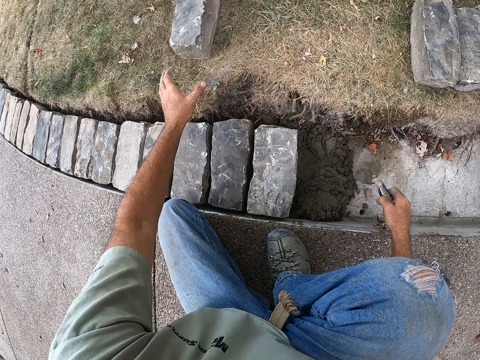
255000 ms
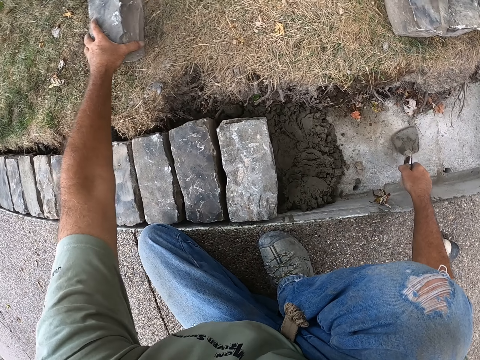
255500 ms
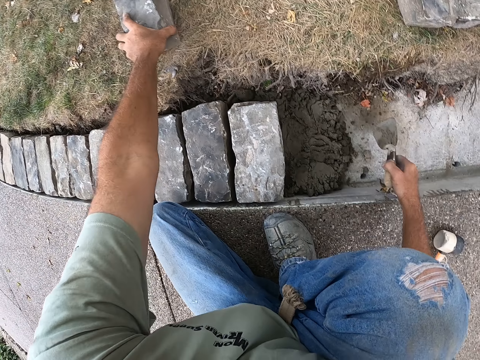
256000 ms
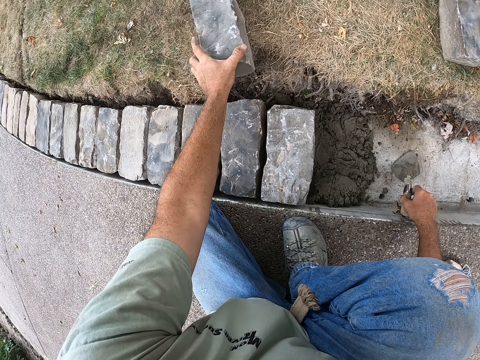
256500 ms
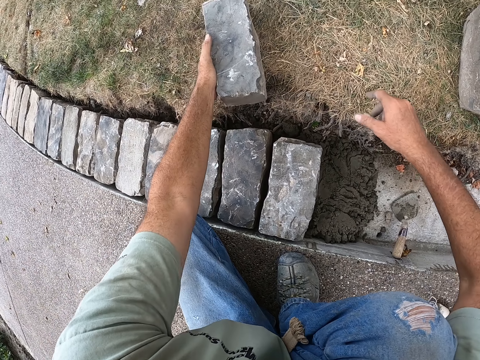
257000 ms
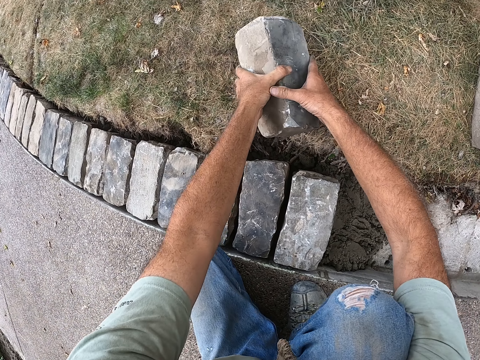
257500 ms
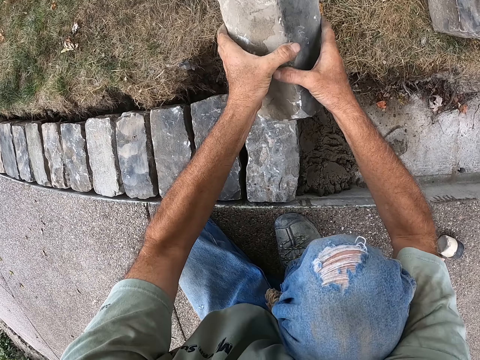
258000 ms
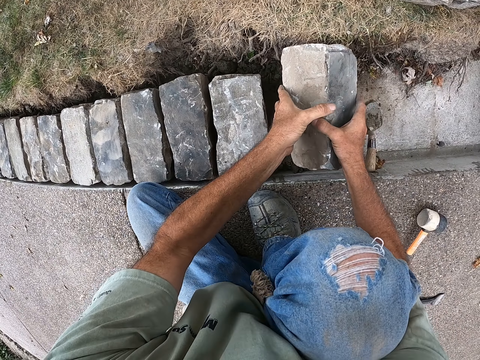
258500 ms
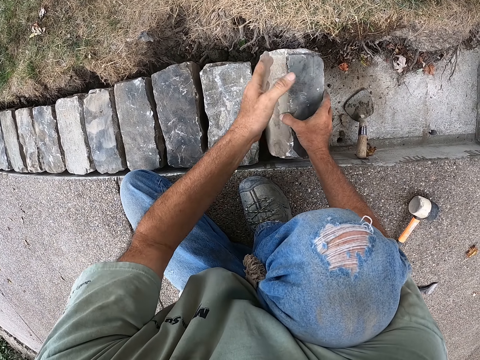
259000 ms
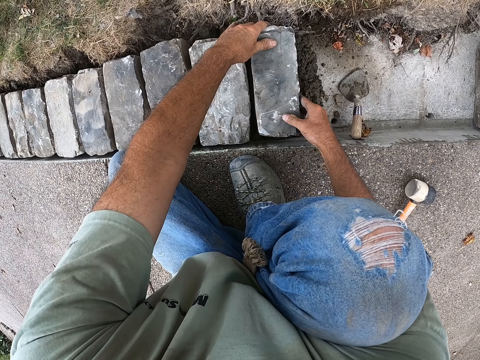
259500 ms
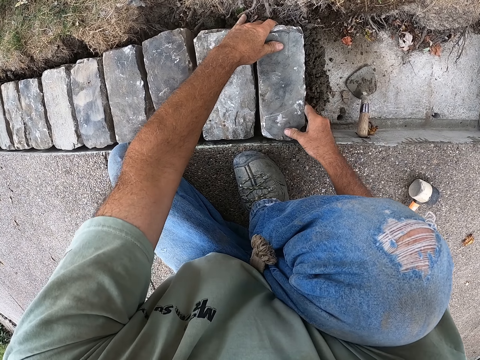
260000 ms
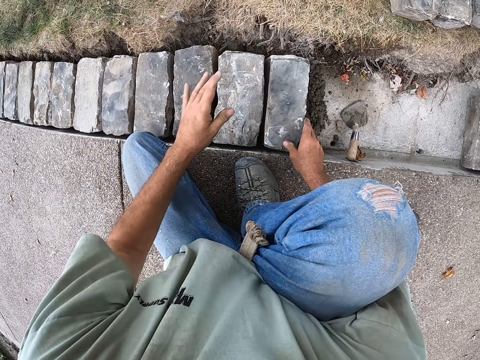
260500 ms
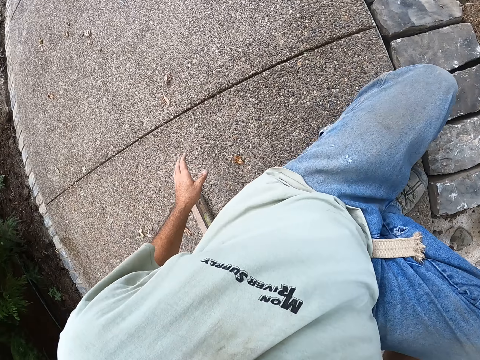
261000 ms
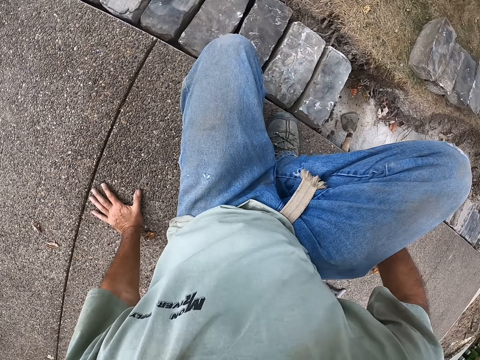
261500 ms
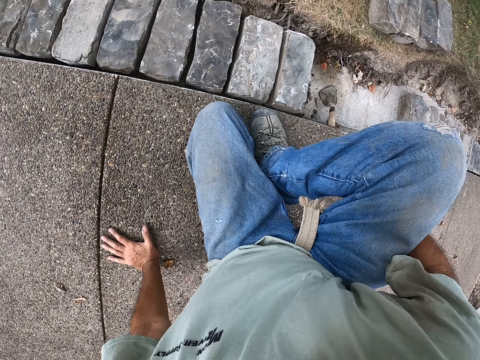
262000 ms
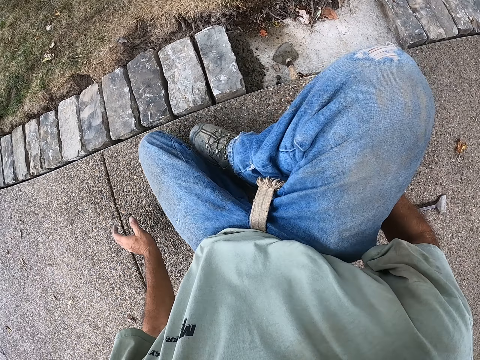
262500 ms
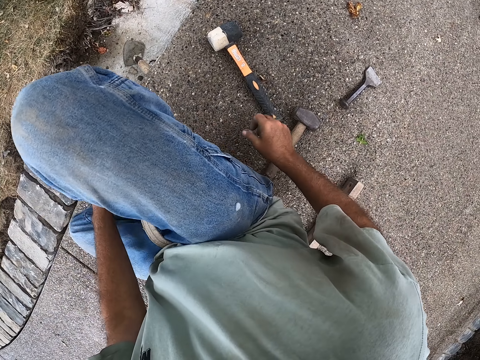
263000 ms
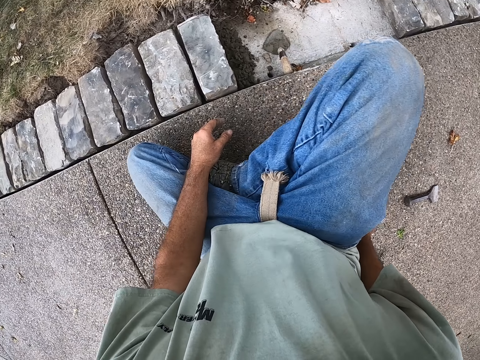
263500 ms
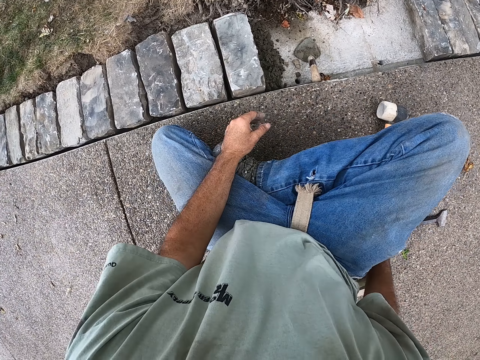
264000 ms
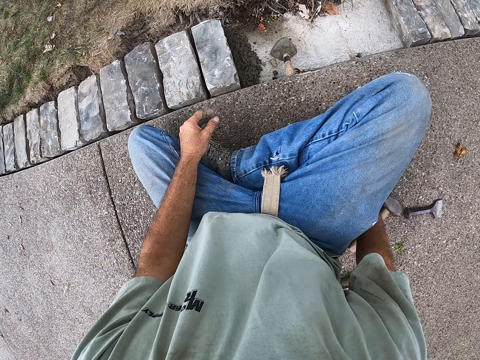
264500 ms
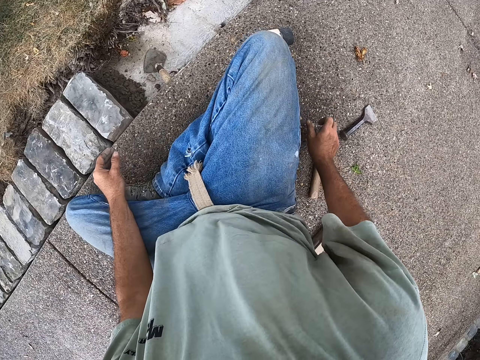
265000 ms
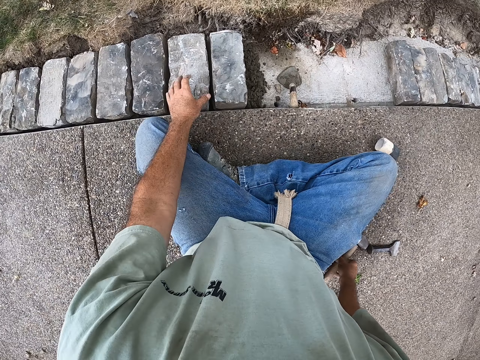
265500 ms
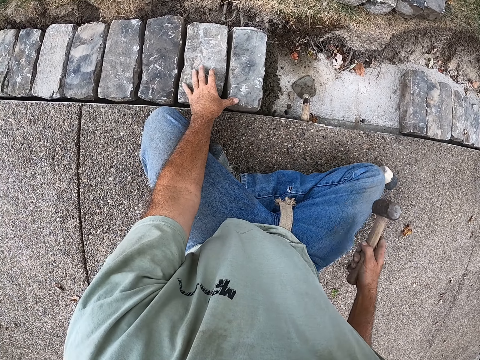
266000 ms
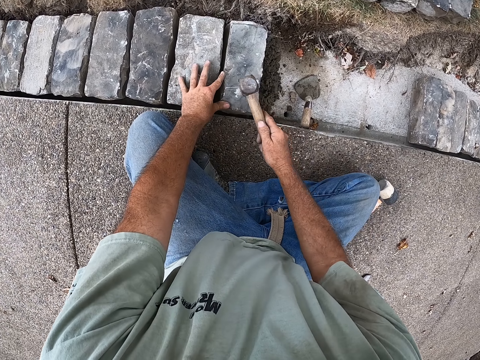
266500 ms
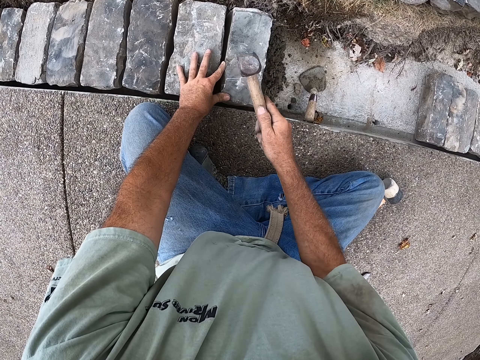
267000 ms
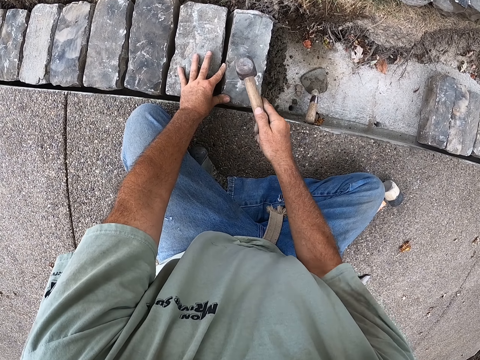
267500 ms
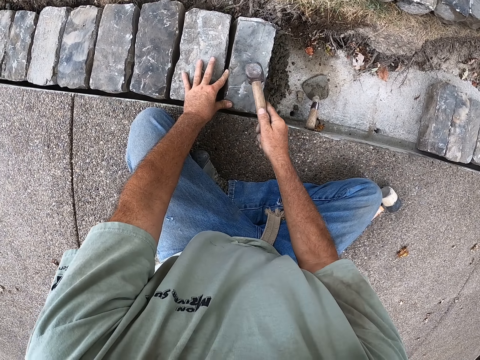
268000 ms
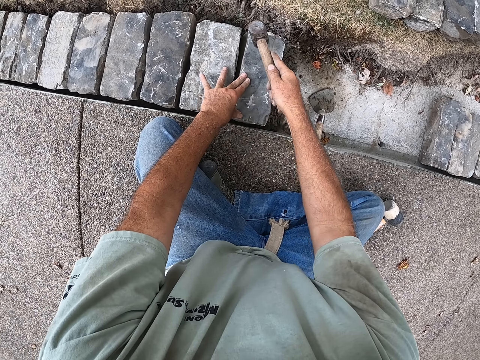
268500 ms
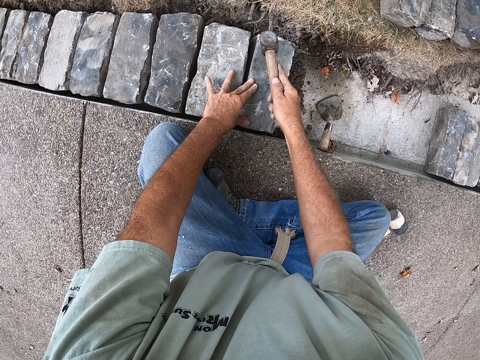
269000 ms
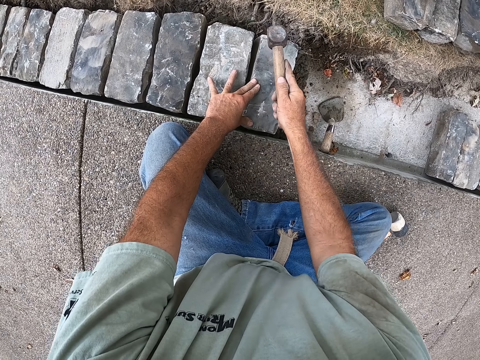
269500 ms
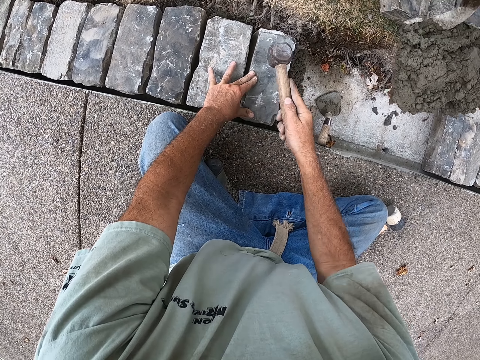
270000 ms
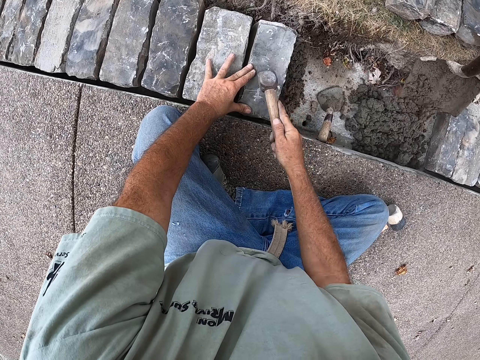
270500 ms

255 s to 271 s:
The camera wearer picks the block. They place the building trowel down. They pick the block. They place the block down. They look around. They pick the mallet. They hit the block with the mallet.

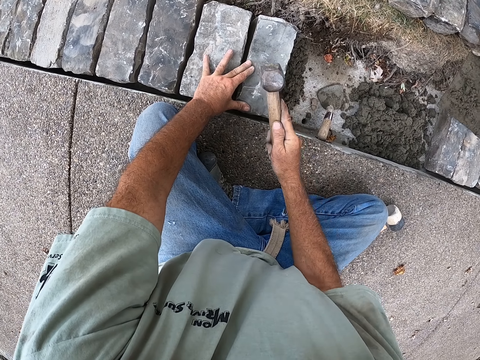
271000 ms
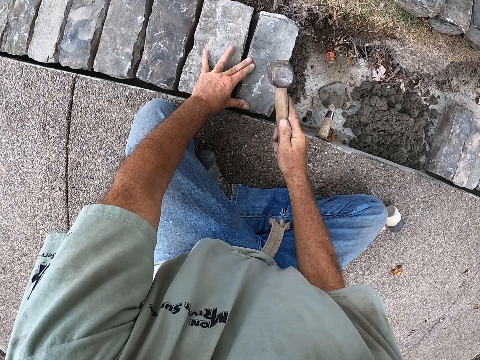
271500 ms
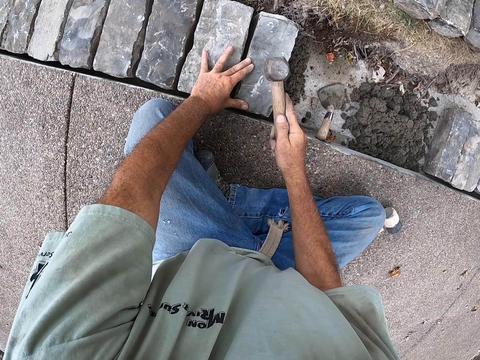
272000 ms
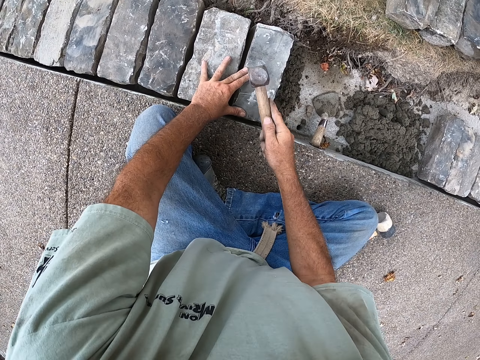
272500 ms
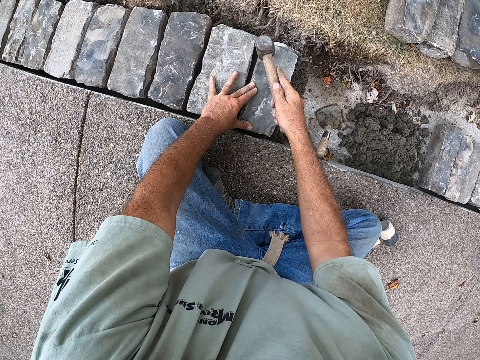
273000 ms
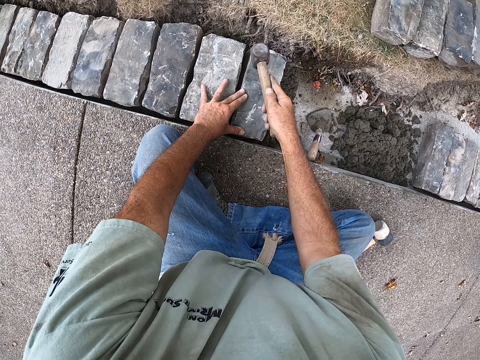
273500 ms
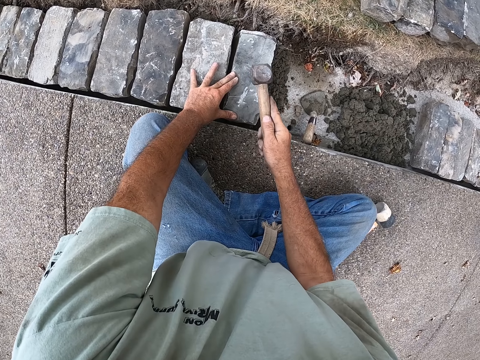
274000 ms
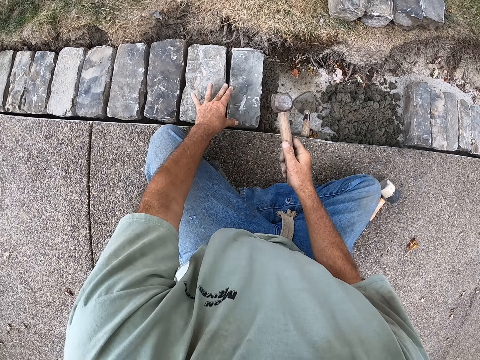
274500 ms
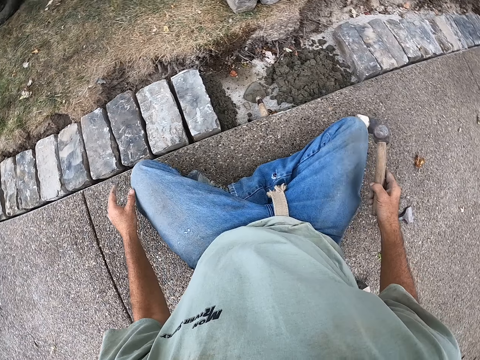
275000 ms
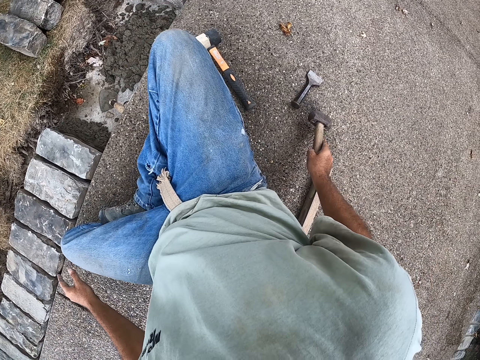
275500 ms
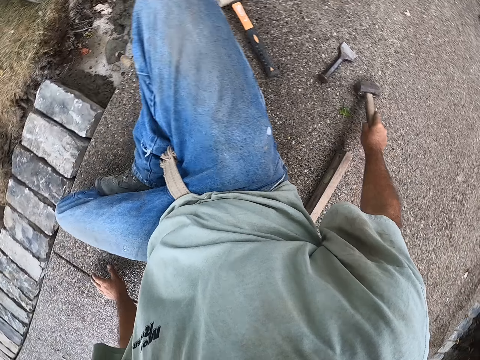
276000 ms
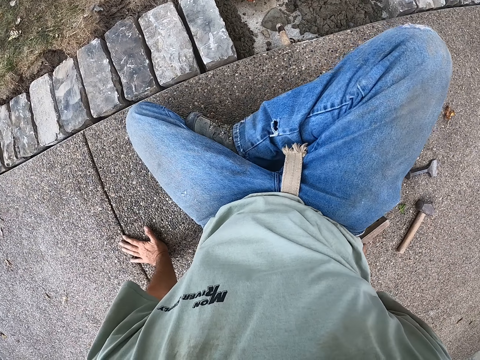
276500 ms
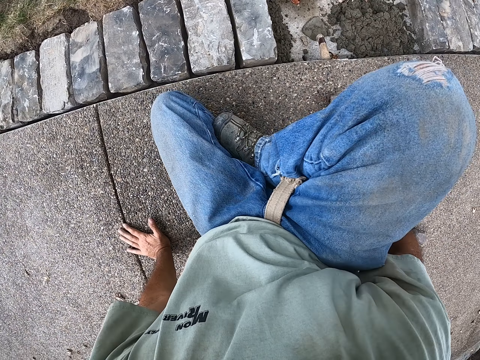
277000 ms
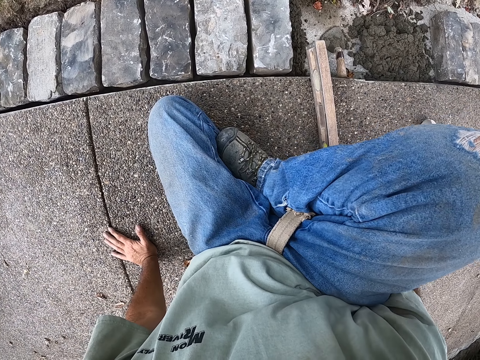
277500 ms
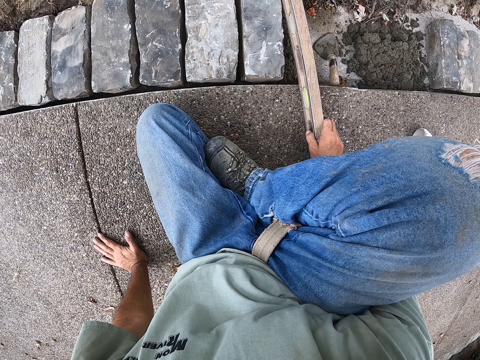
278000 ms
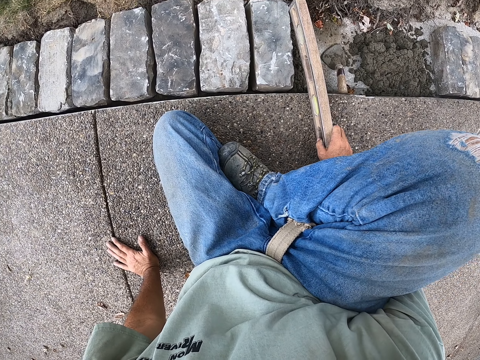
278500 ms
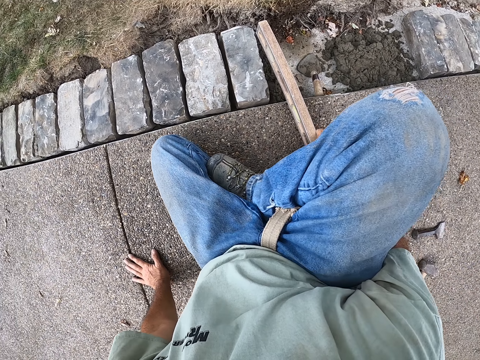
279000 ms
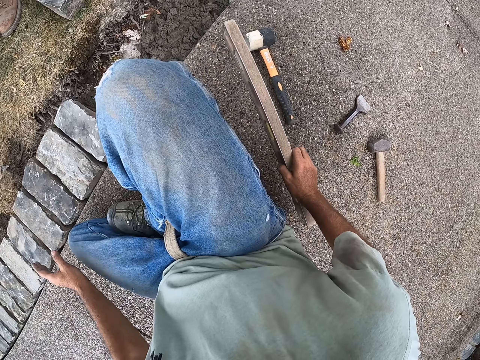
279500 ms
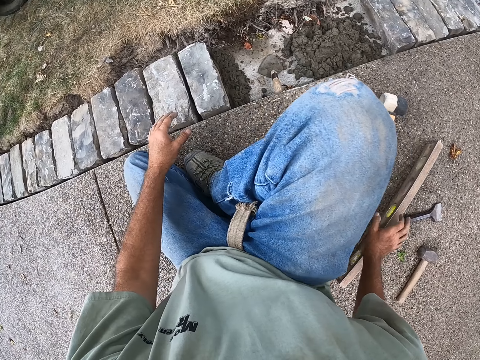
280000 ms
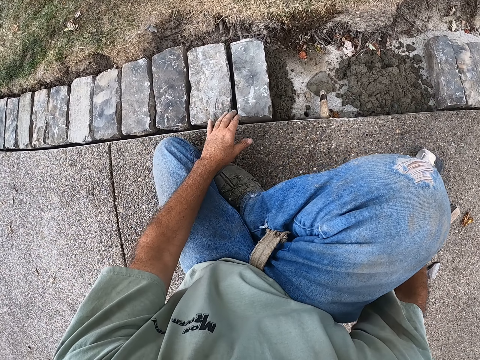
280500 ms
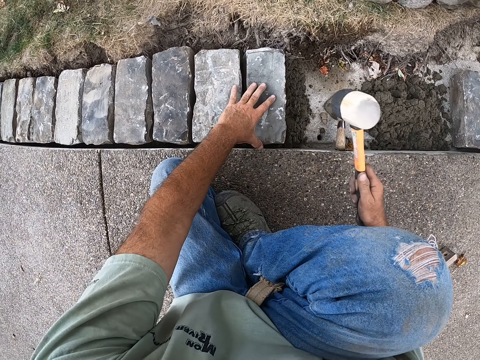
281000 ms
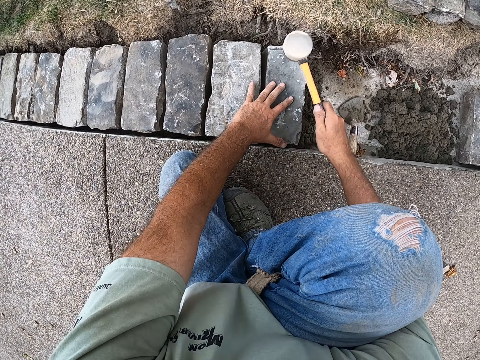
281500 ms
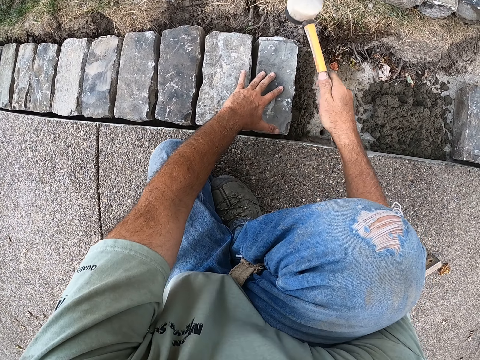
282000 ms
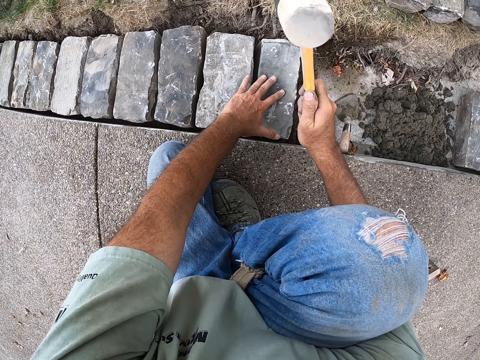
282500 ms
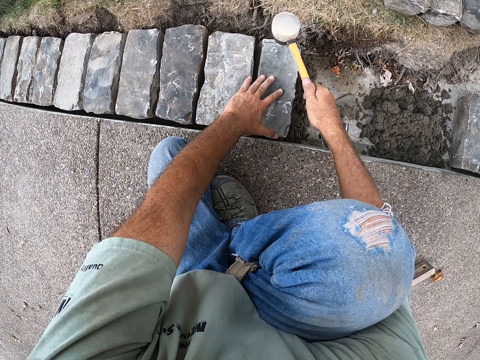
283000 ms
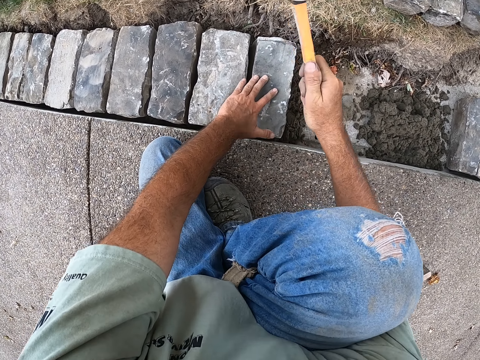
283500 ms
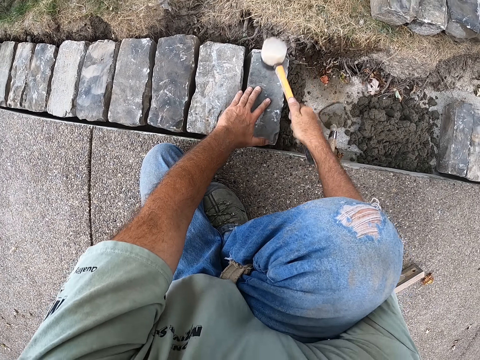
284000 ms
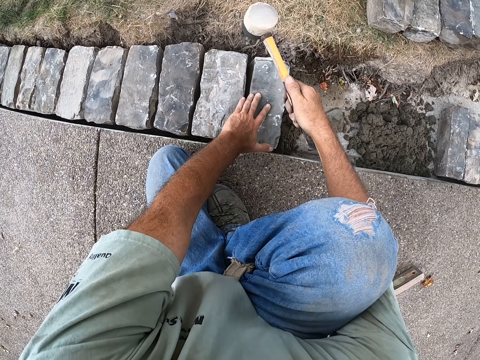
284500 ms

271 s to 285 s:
The camera wearer places the mallet down. They hold the ground with the left hand. They pick the spirit level. They place the spirit level down. They pick the mallet. They hit the block with the mallet.
